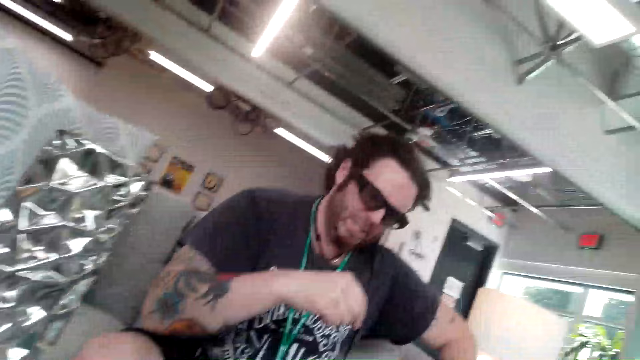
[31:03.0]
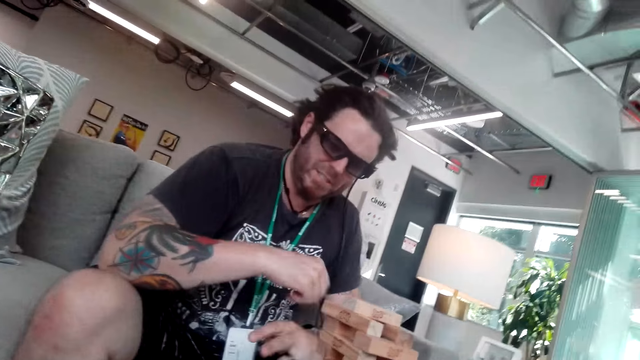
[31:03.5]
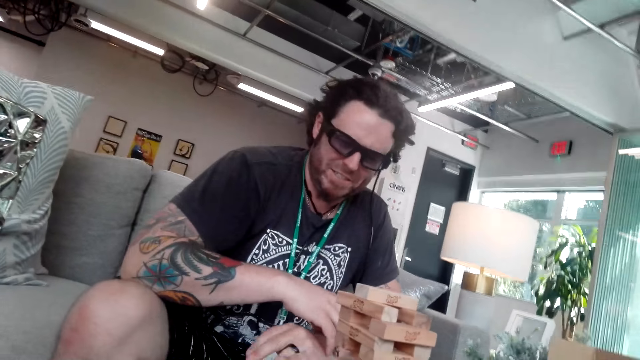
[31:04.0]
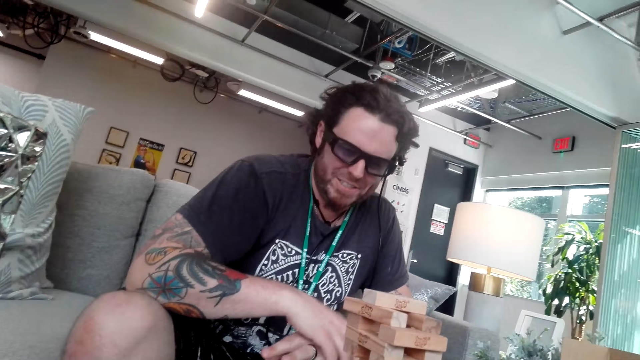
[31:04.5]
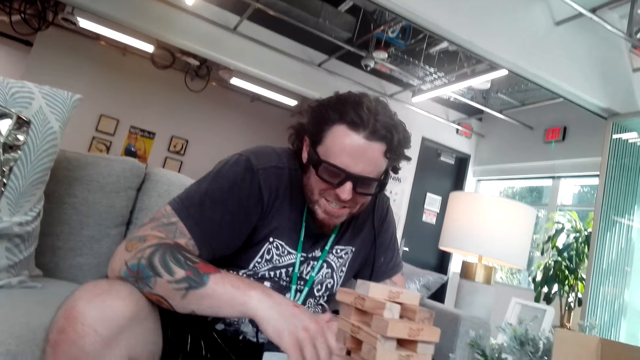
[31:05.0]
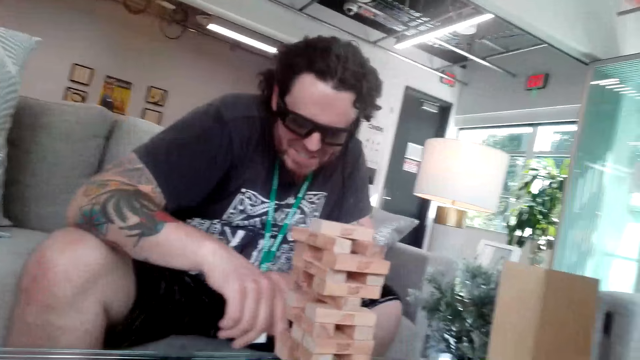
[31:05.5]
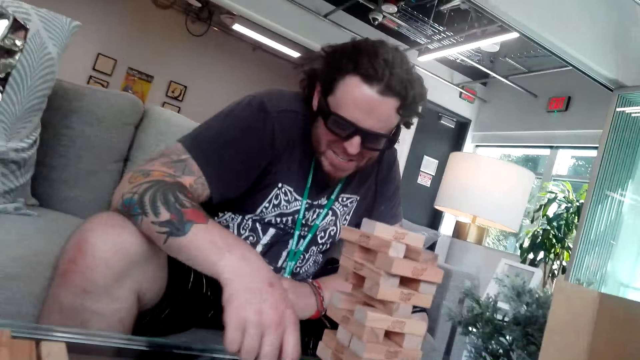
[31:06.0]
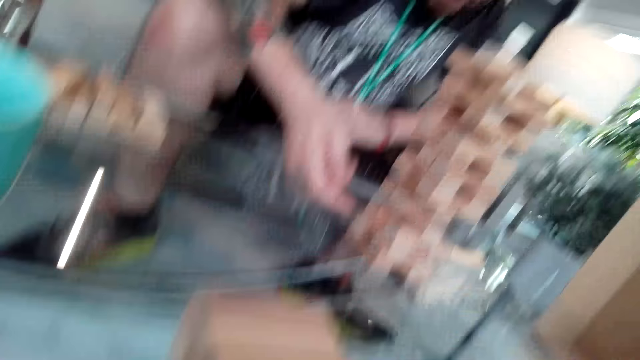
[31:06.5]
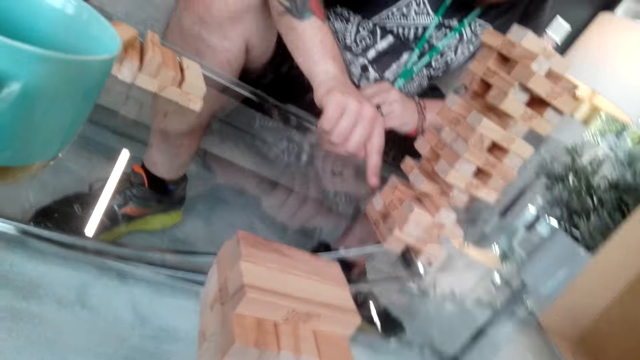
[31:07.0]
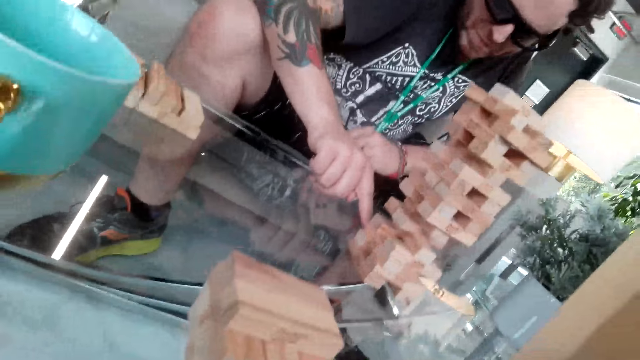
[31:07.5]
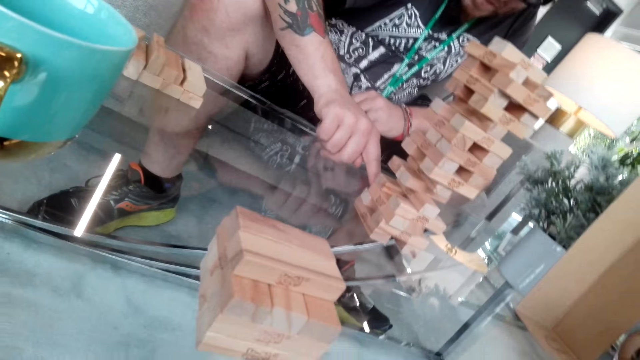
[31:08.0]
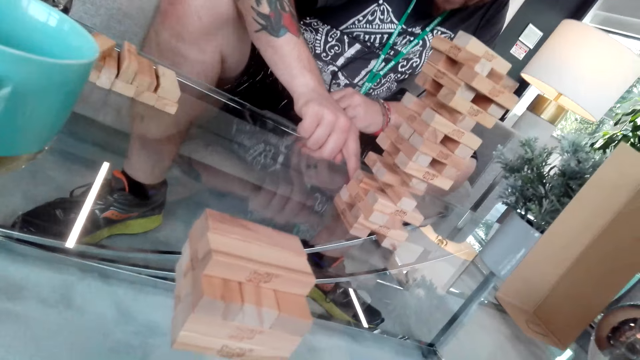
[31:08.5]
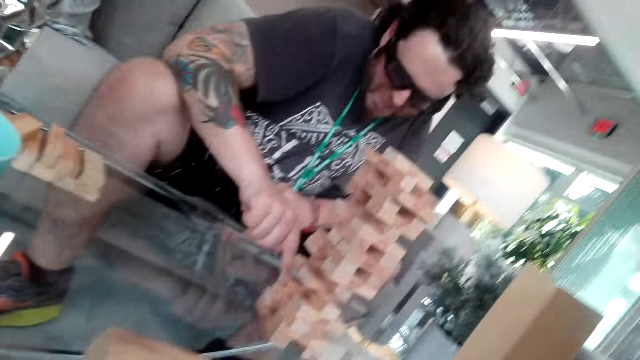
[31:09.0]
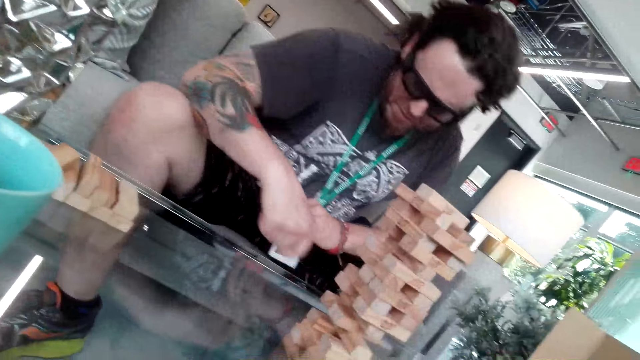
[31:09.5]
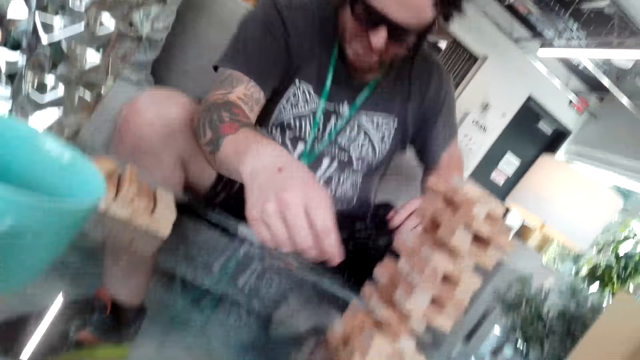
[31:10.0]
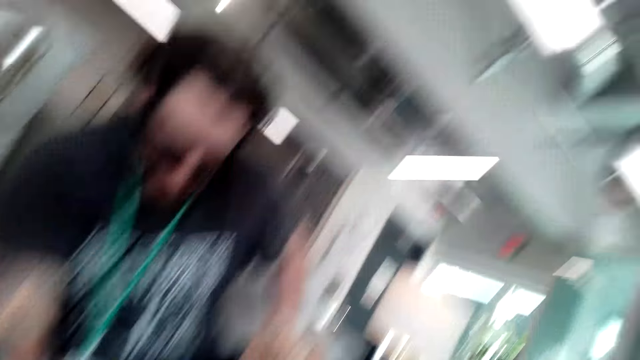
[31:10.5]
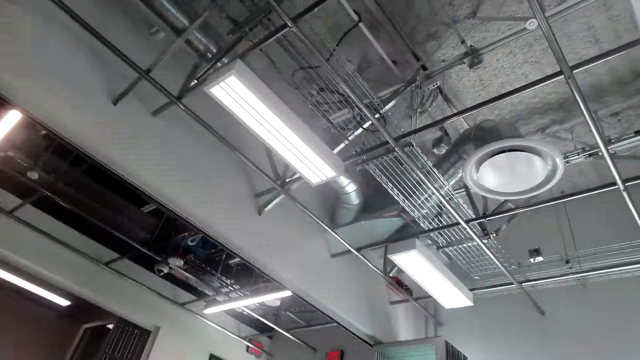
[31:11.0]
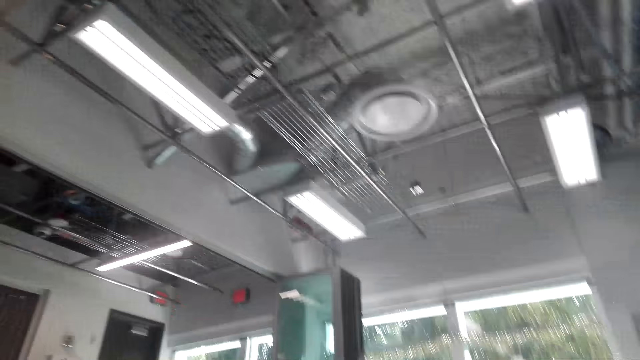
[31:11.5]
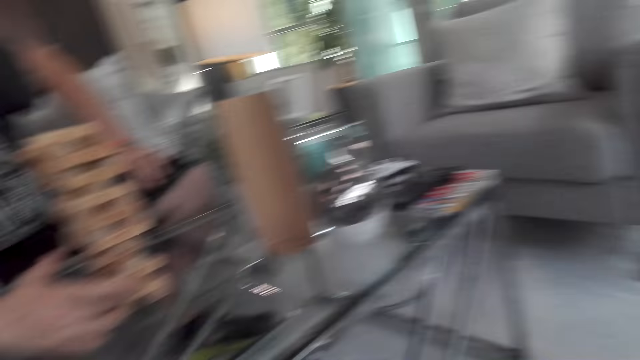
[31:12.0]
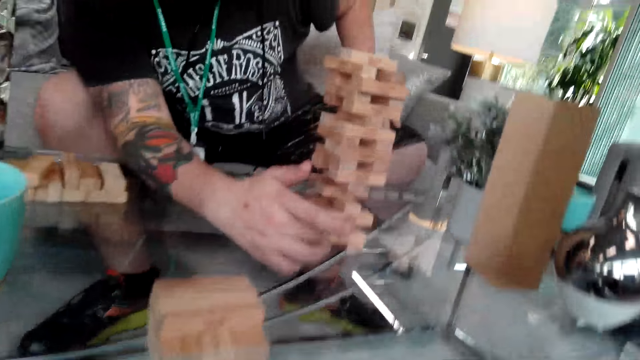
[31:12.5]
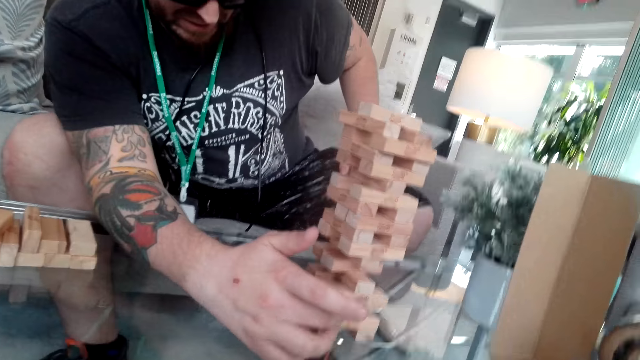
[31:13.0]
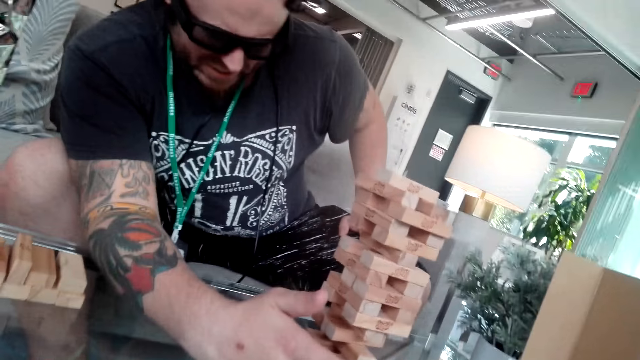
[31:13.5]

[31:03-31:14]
The camera wearer aligns the pieces of wood. A man plays the jenga game.

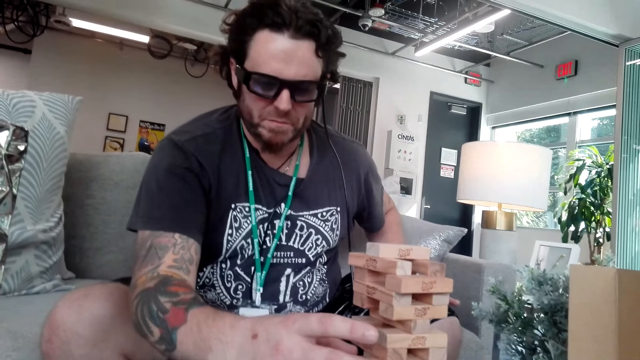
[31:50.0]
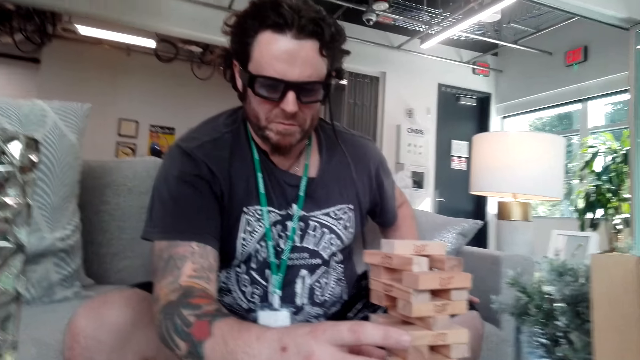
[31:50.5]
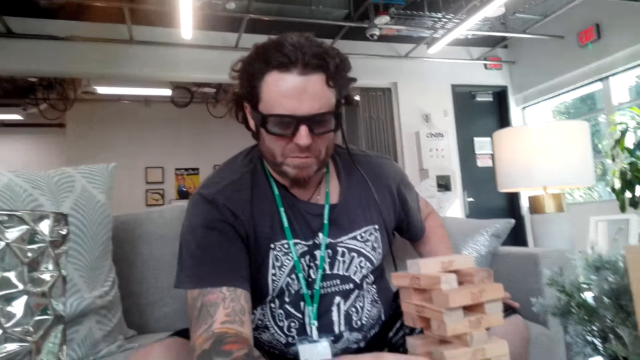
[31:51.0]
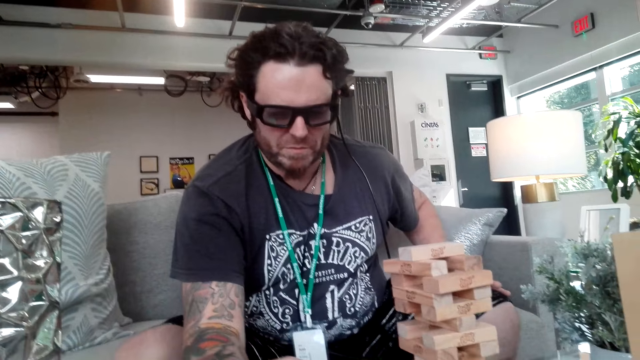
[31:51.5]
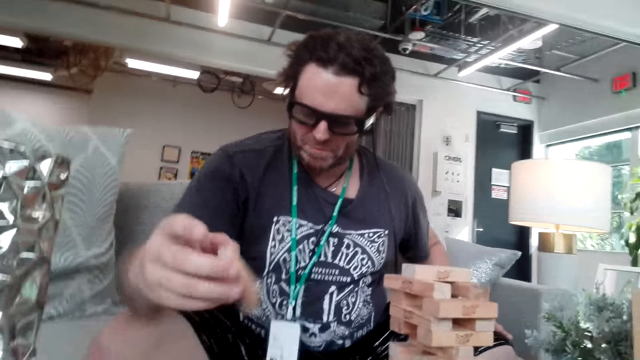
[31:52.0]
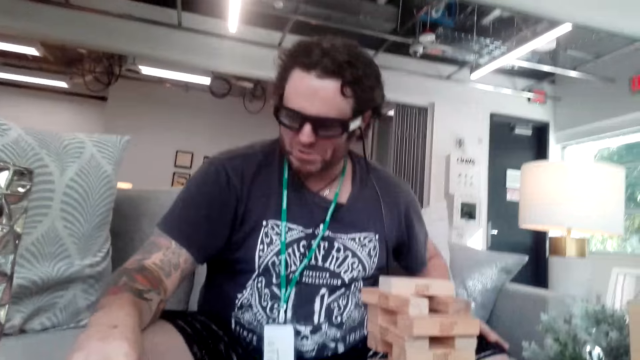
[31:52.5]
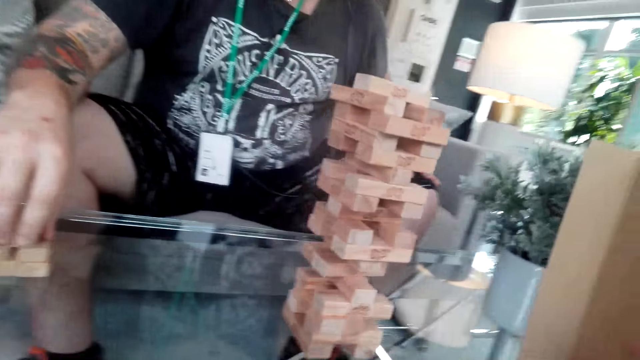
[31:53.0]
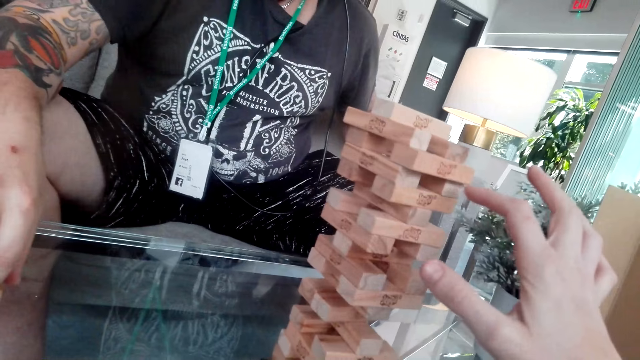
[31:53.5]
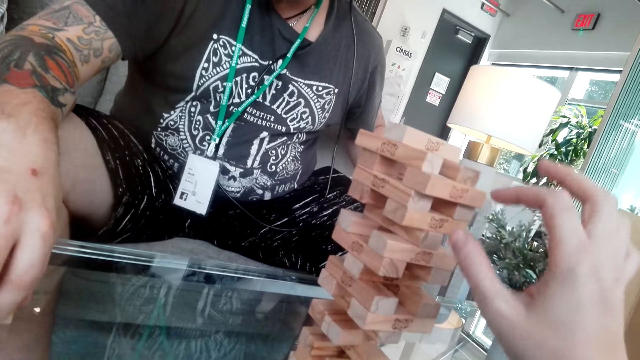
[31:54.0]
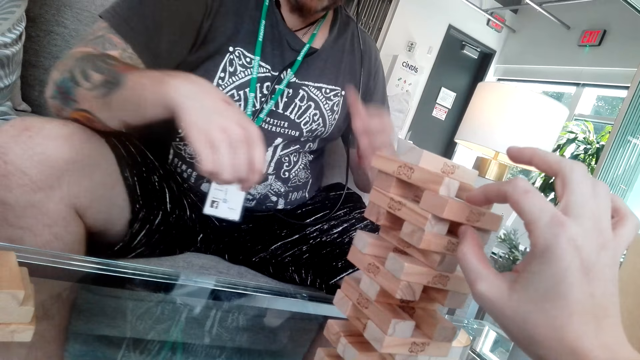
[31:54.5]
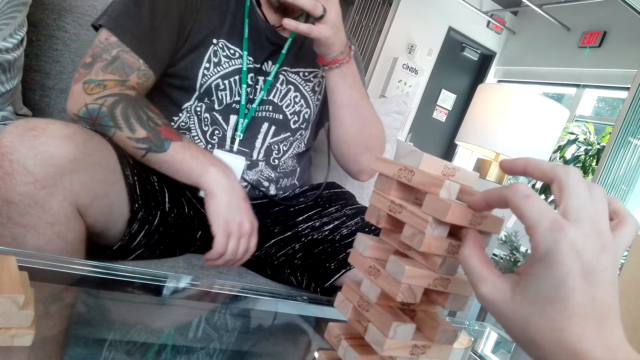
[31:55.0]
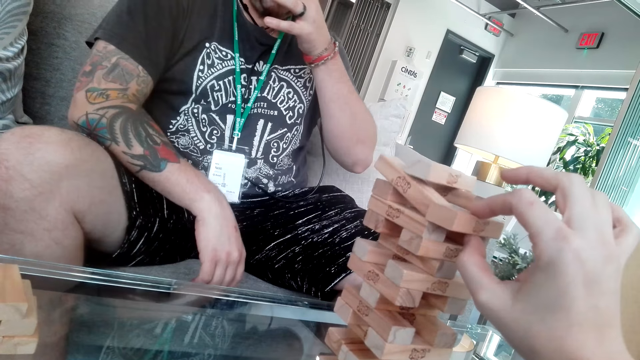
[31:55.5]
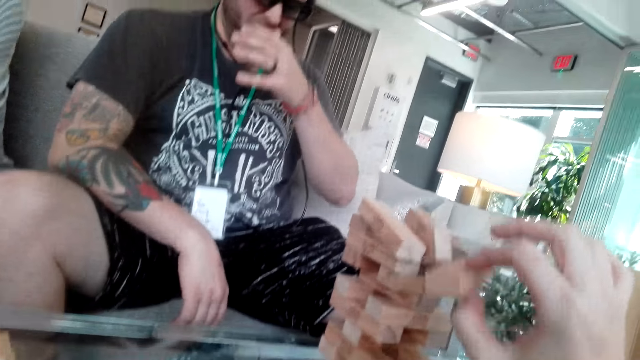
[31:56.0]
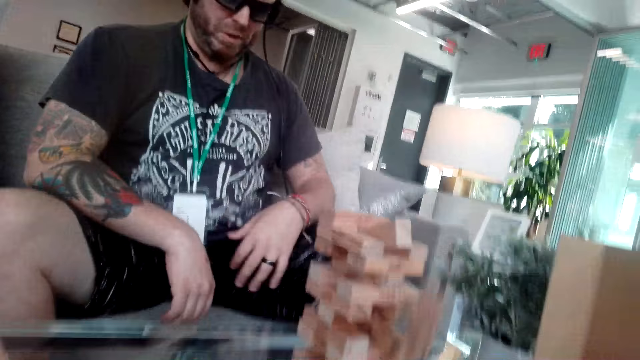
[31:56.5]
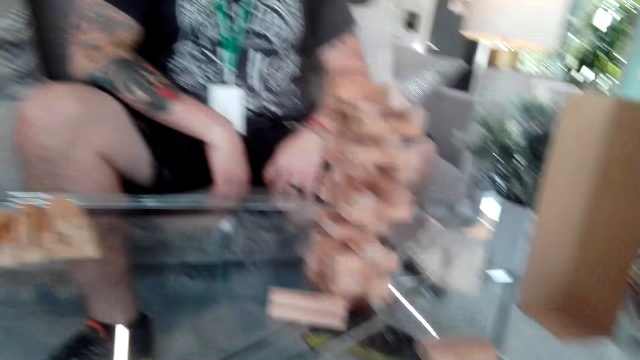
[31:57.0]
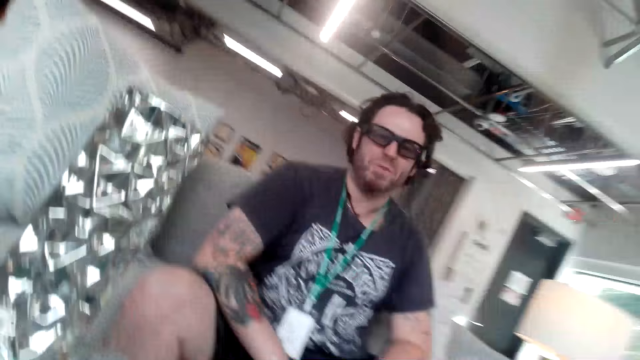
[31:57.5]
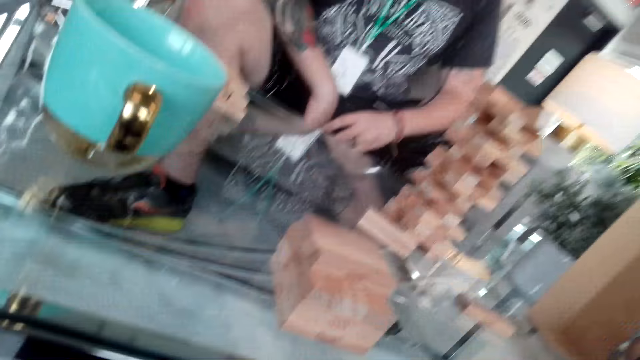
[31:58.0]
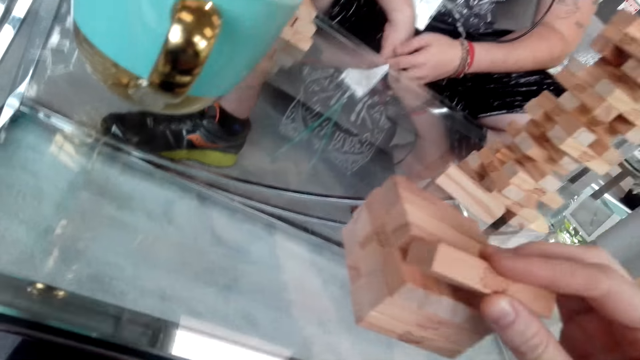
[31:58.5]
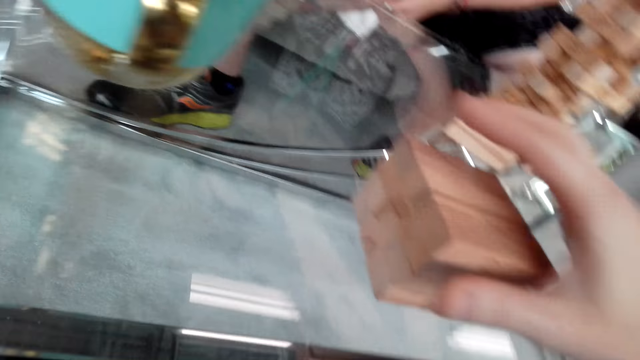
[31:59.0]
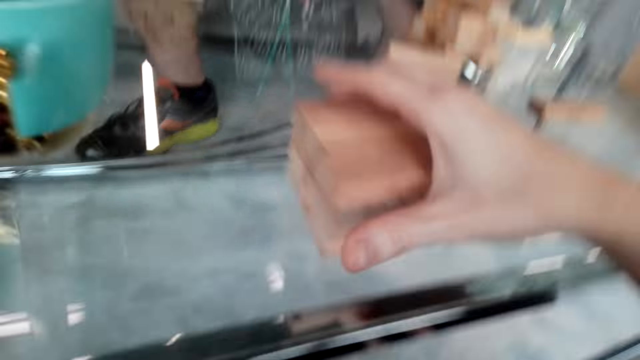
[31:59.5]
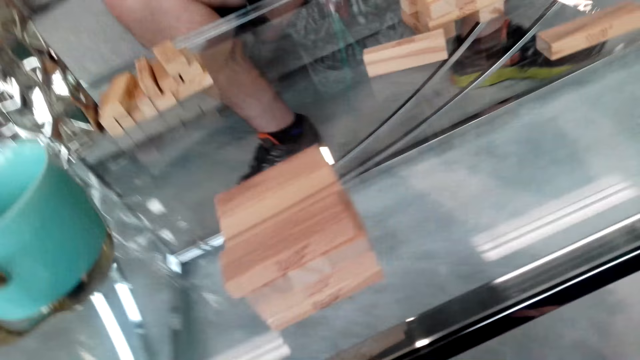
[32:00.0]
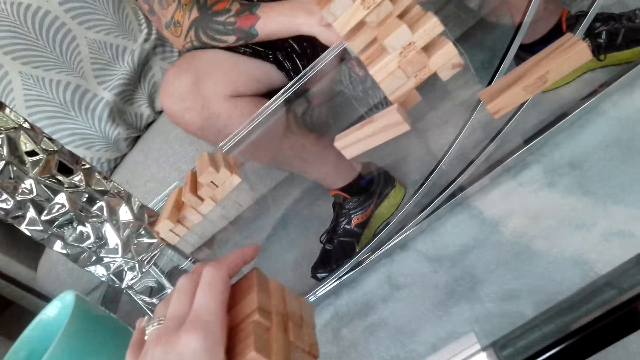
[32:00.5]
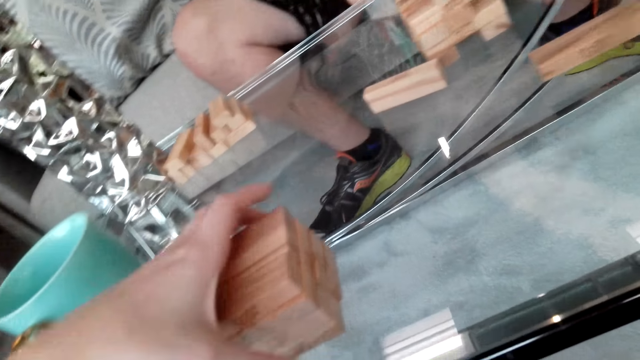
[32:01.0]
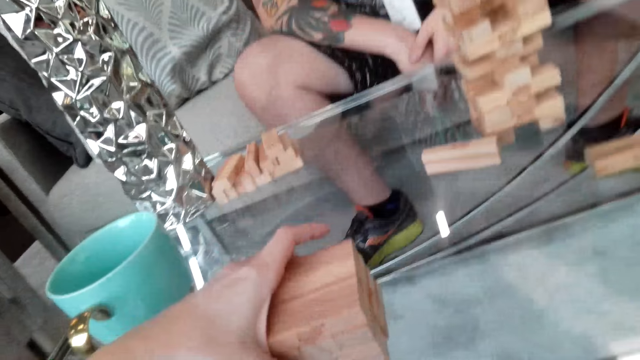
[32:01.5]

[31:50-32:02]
A man pulls the block from the jenga. The camera wearer plays the game. They pull the block from the jenga. They break the game. They push the blocks on the table.
